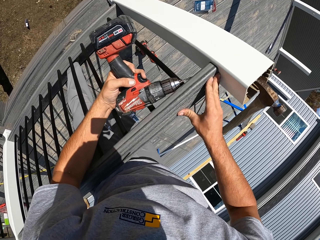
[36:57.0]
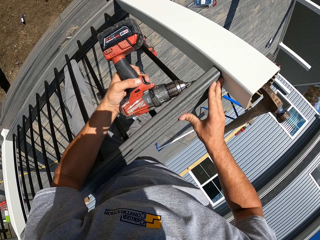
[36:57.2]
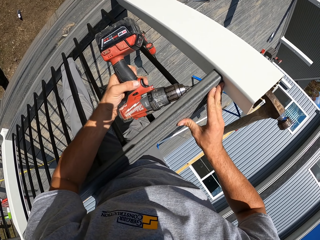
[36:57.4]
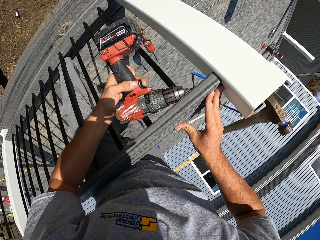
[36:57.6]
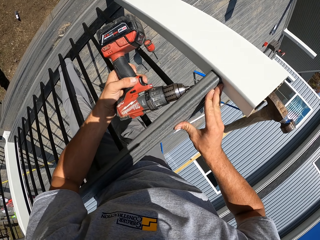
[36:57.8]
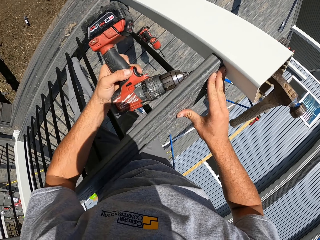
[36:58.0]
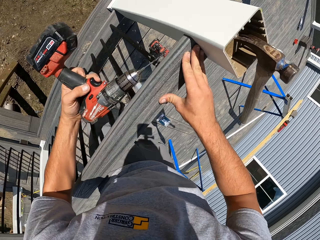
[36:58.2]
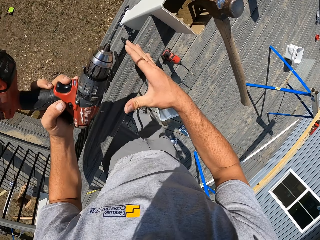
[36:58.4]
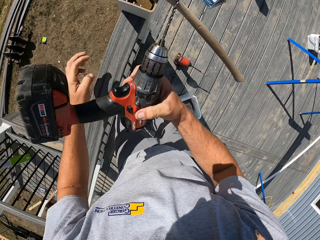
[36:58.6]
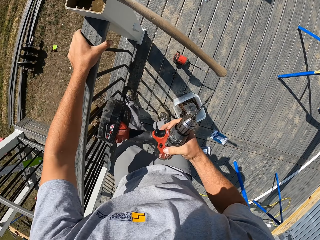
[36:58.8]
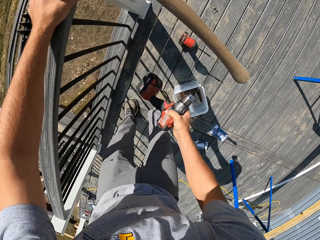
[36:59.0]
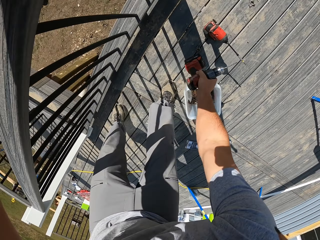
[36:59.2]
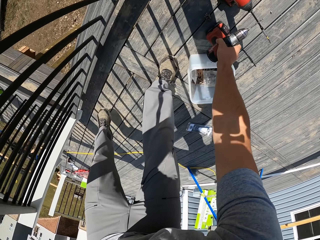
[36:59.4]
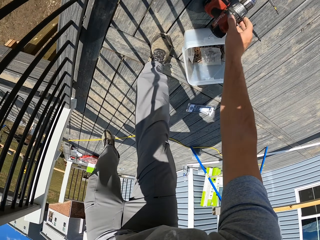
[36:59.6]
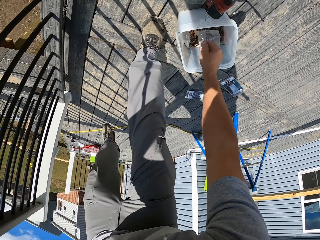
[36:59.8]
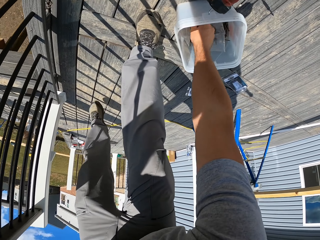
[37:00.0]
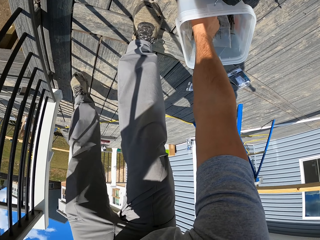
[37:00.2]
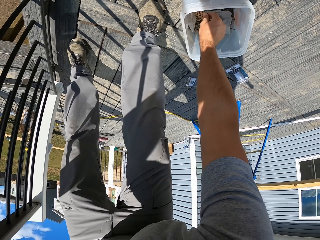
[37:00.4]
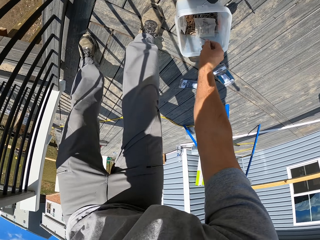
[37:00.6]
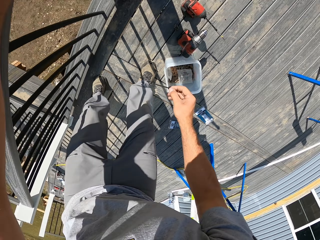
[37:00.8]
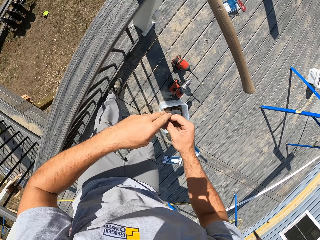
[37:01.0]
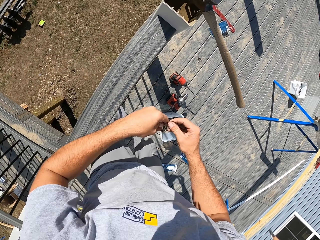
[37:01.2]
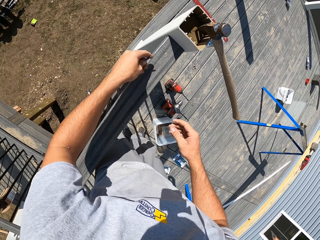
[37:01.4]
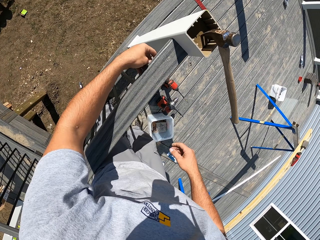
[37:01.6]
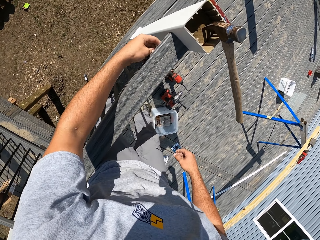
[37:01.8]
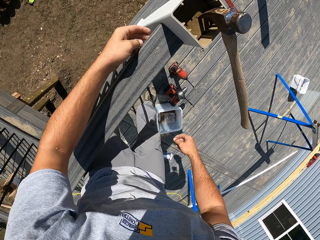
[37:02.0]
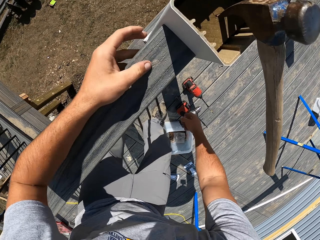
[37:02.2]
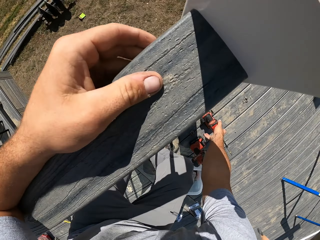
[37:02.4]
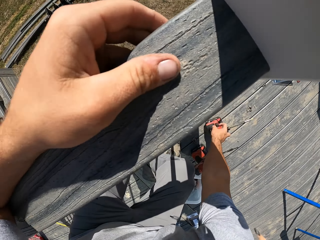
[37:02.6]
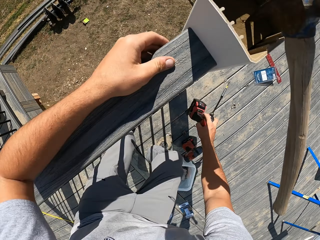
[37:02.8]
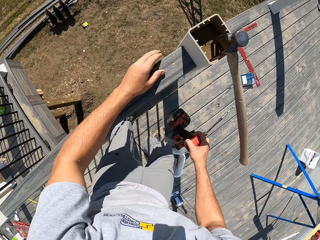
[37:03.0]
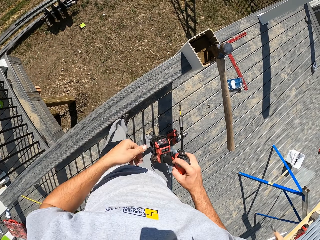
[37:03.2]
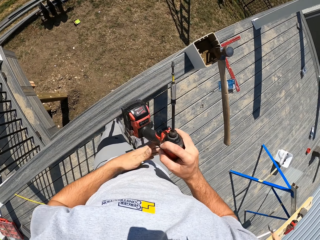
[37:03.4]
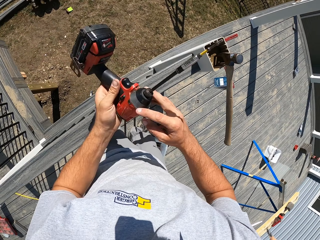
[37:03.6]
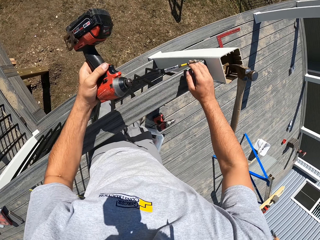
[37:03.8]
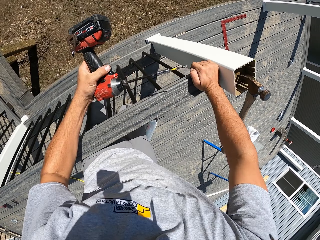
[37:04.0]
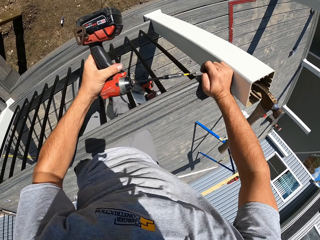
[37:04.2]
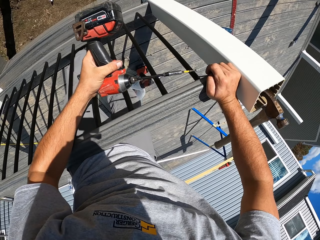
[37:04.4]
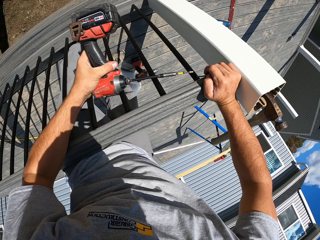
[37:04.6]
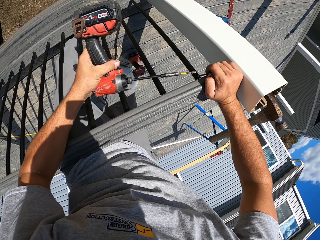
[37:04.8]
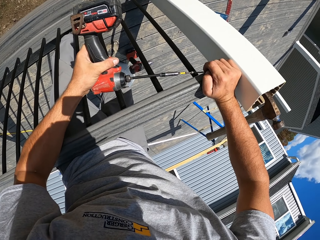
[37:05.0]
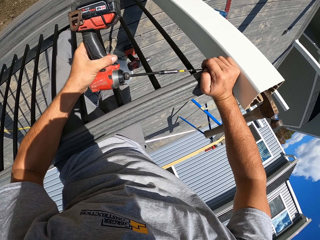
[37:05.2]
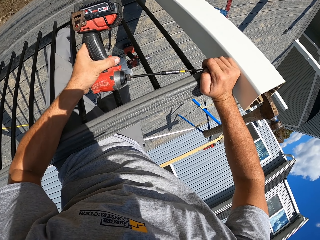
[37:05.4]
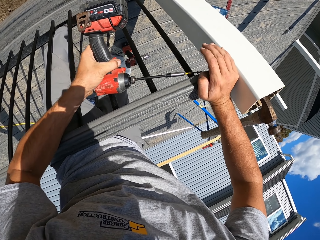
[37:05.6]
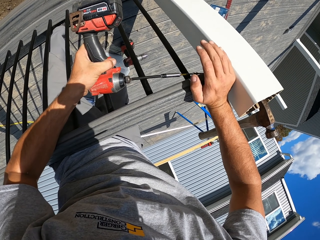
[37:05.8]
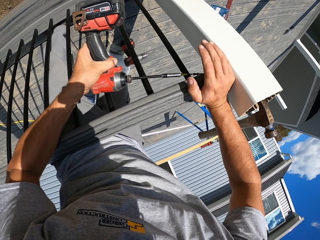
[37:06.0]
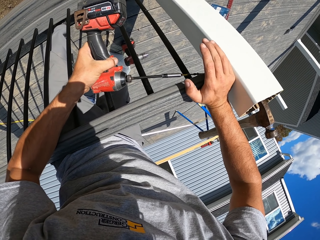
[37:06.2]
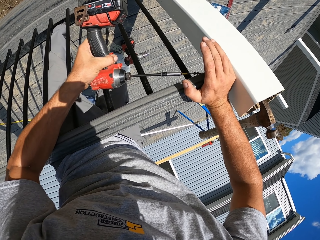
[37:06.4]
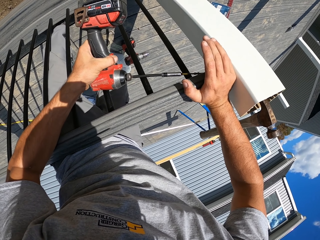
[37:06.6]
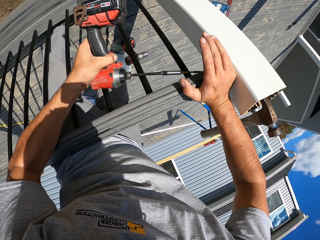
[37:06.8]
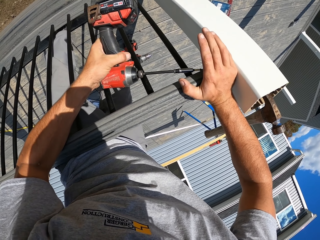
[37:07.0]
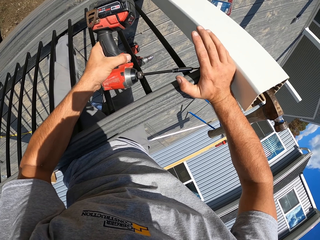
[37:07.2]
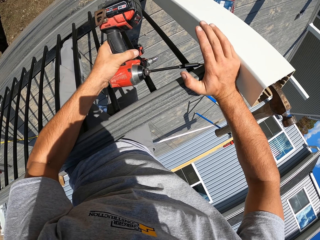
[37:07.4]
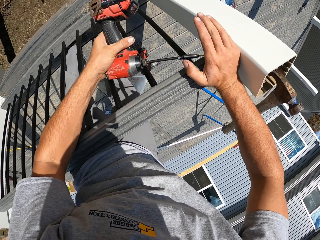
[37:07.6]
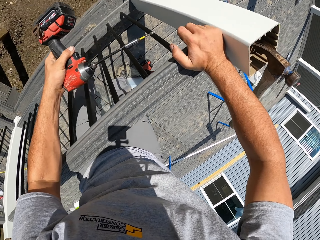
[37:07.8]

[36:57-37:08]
The camera wearer drills the nail with the cordless hammer drill on the wood frame. They pass the cordless hammer drill to the right hand. They place the cordless hammer drill on the ground. They pick the screw nail from the container. They pass the nail to the left hand. They place the screw nail on the wood frame. They hold the nail on to the wood. They pick up the cordless hammer drill with the right hand and pass the cordless hammer drill to the left hand. They drive the screw nail into the wood frame with the cordless hammer drill.

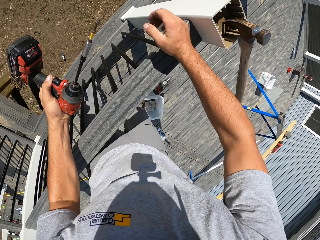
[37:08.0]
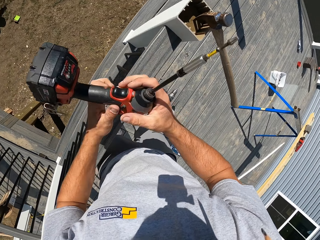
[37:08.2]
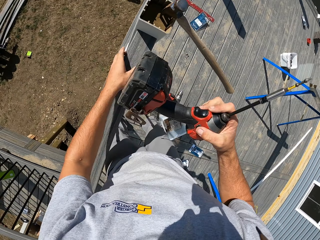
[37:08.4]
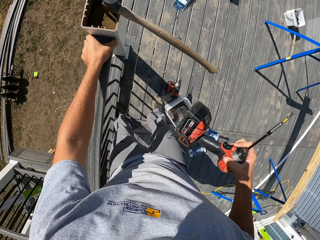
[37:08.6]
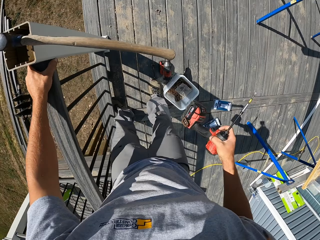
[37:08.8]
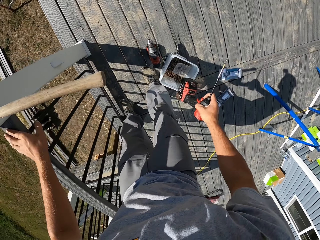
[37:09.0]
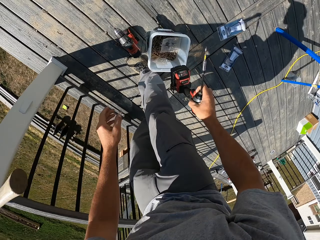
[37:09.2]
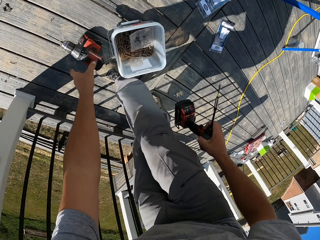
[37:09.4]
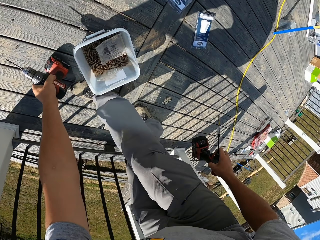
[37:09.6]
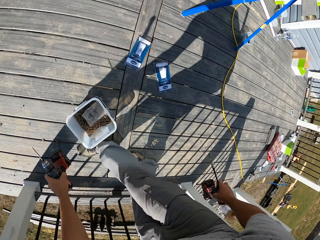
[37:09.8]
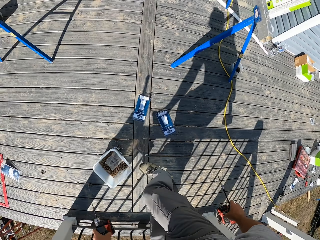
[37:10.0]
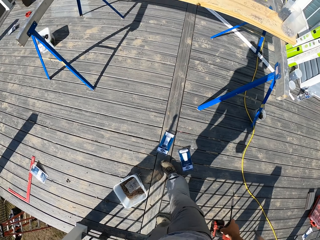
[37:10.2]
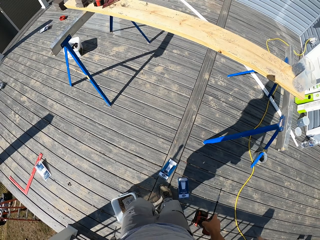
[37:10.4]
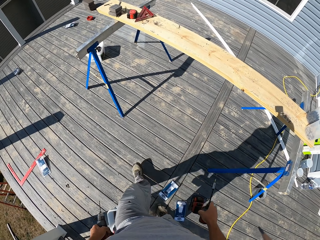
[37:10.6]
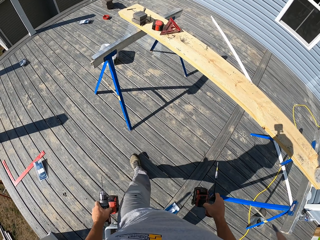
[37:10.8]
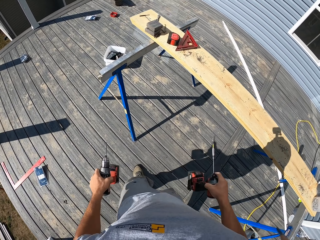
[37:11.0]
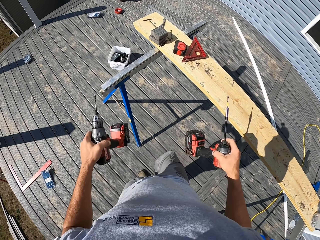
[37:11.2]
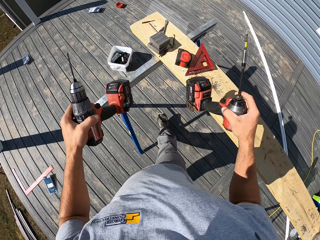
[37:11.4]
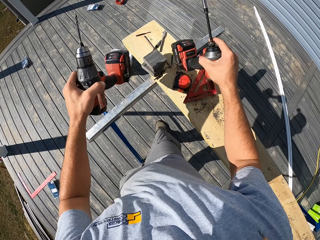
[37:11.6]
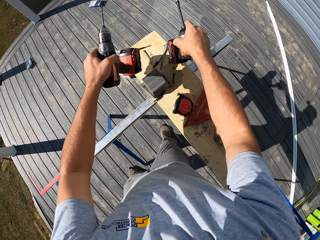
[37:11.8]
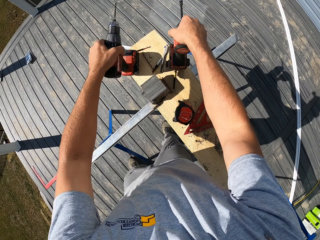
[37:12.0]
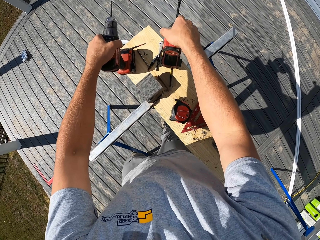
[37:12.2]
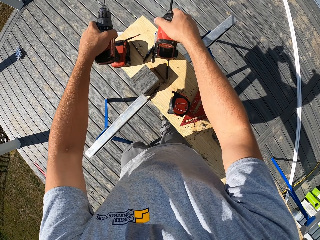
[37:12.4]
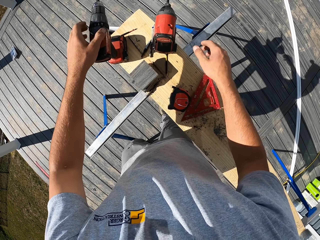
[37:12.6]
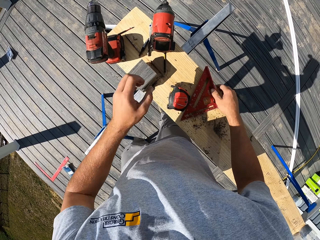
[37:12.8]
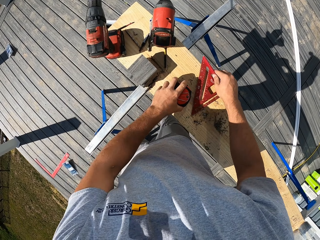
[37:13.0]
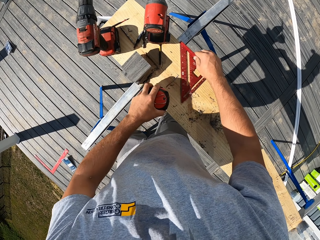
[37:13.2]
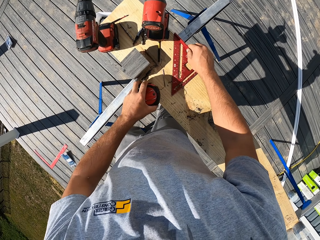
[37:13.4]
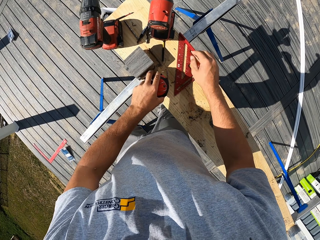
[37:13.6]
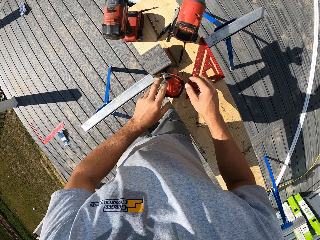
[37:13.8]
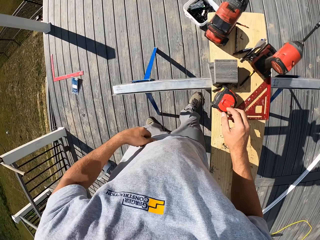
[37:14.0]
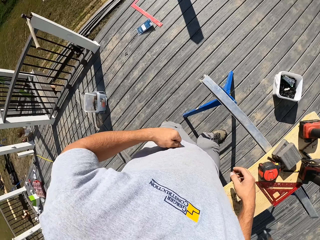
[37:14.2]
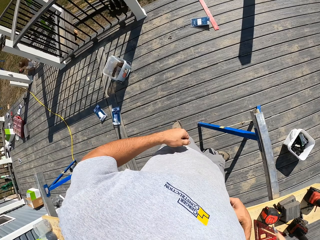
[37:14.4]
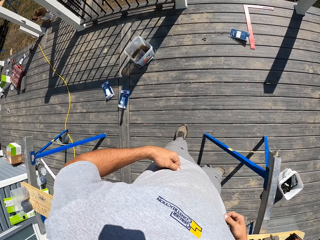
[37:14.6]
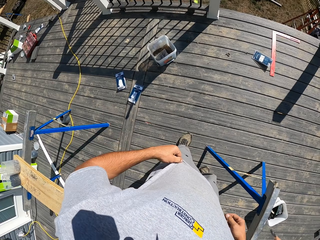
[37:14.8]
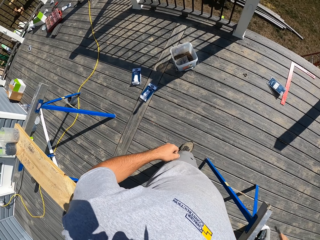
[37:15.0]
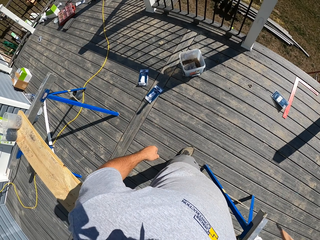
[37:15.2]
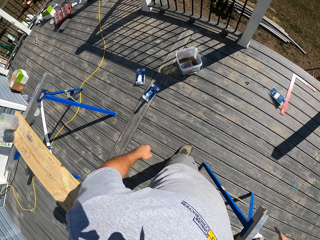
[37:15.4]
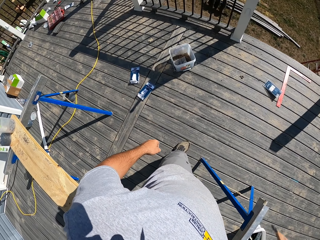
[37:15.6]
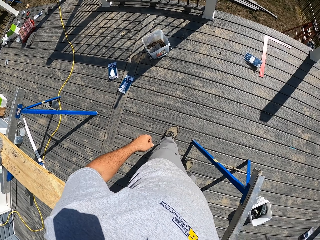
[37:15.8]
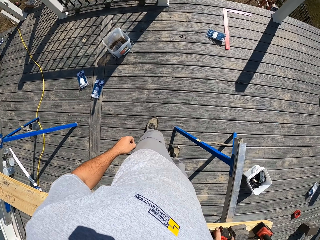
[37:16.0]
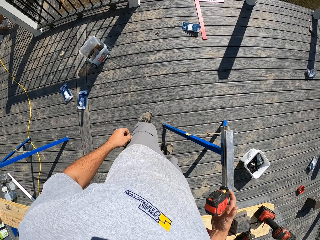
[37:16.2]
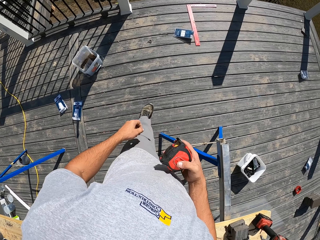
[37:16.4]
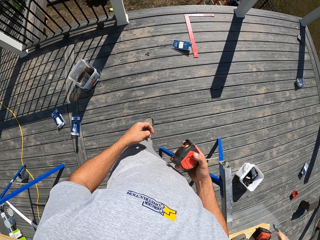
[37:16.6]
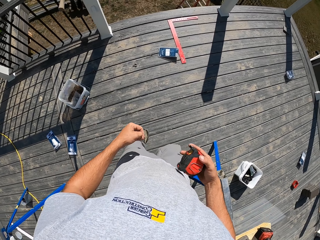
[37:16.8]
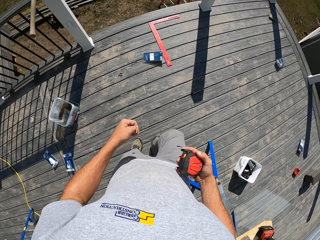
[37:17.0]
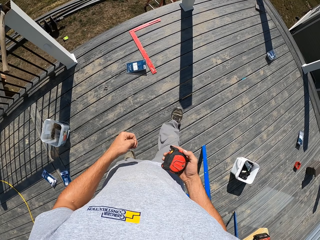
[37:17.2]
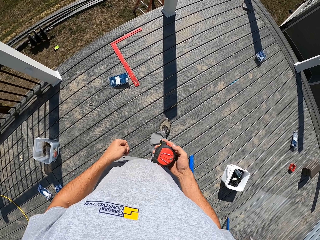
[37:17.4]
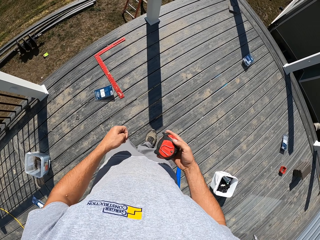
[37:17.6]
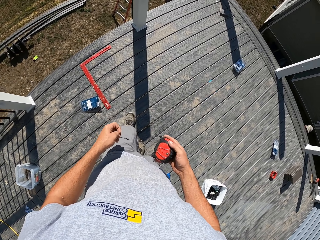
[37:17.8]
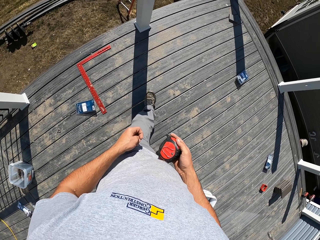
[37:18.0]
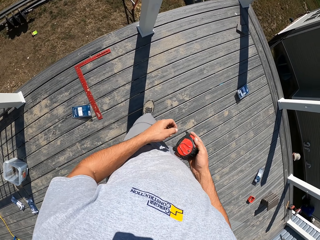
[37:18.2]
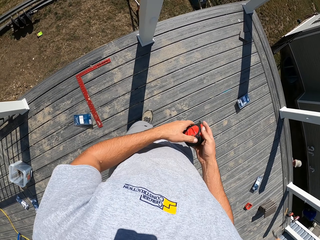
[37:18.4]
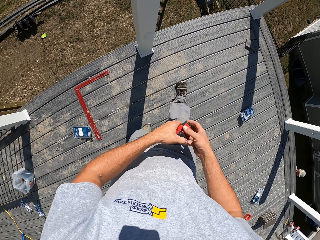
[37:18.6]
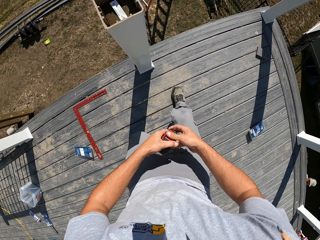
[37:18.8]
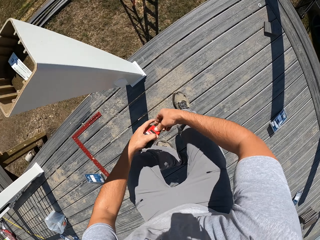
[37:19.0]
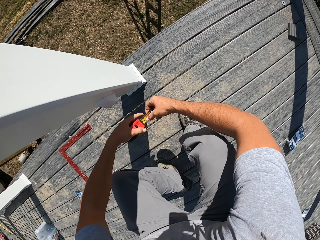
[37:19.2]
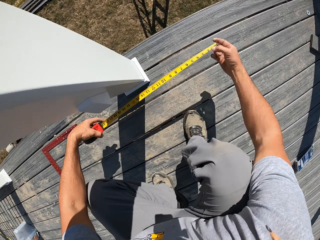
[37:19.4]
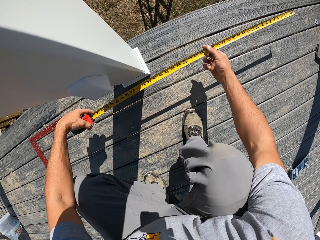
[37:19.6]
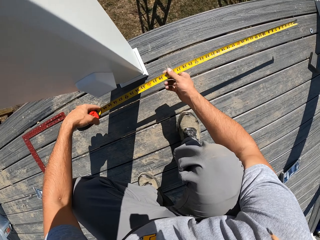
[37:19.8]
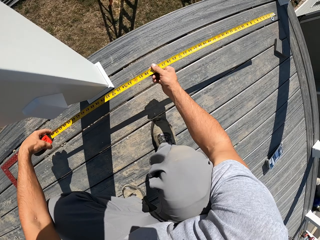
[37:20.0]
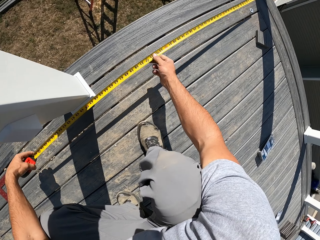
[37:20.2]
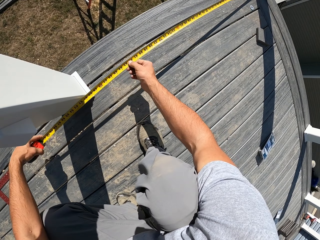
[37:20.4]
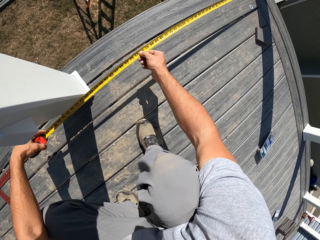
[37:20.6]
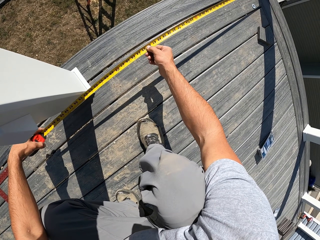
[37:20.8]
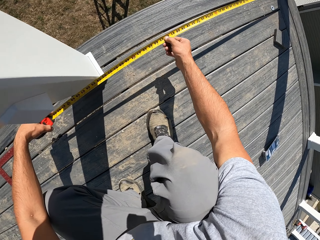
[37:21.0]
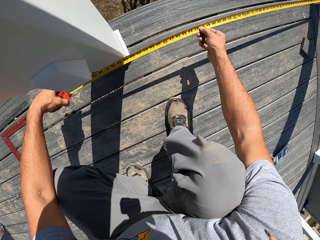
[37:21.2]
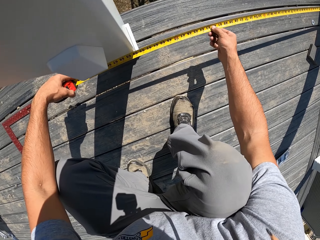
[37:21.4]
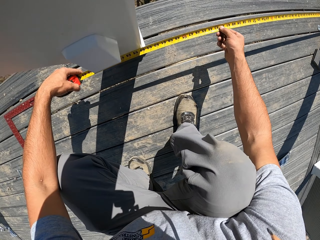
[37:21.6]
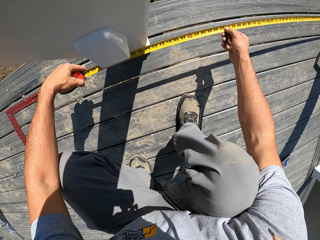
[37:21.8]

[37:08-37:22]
The camera wearer passes the cordless hammer drill to the right hand. They pick up the cordless hammer drill with the left hand. They walk. They place the impact driver and drill on the wood plank with both hands. They pick the triangle wood ruler. They move the speed square and construction tape. They pick the steel tape measure. They adjust their clothing. They look around. They take the steel masking tape. They walk. They hold the steel masking tape with both hands. They measure the wood frame. They adjust the steel masking tape.
